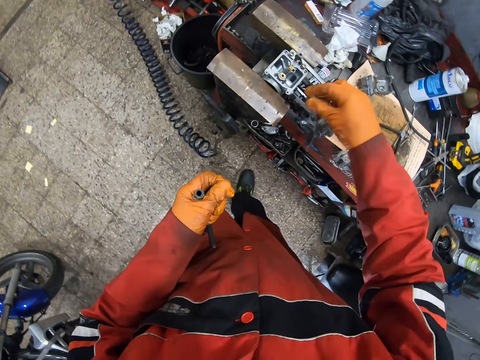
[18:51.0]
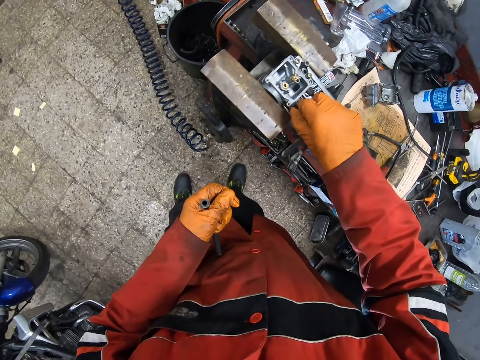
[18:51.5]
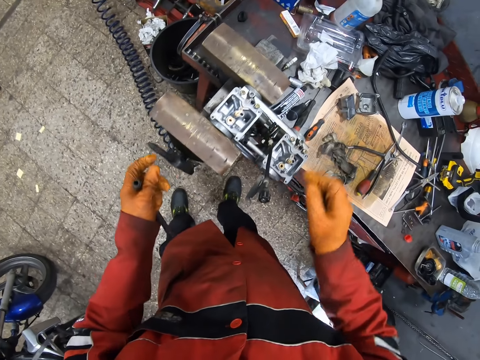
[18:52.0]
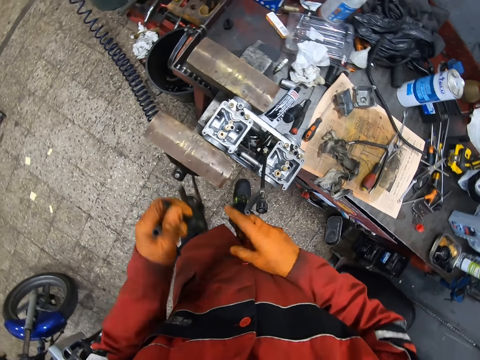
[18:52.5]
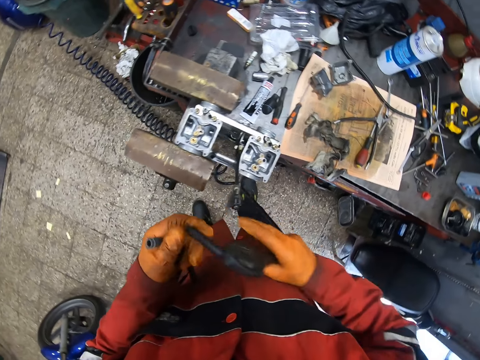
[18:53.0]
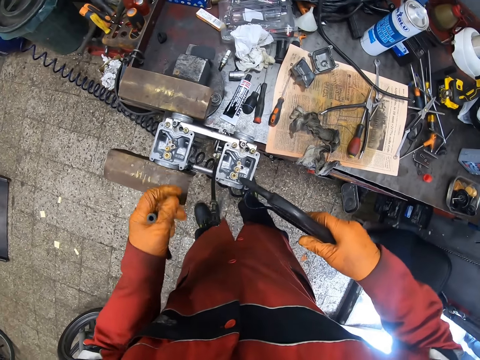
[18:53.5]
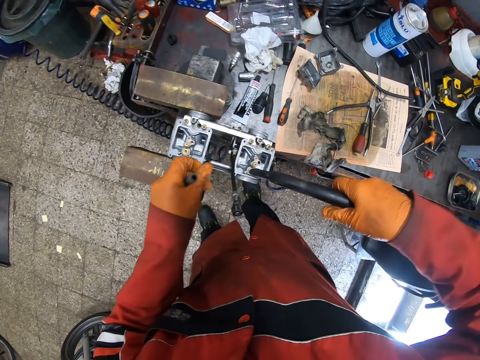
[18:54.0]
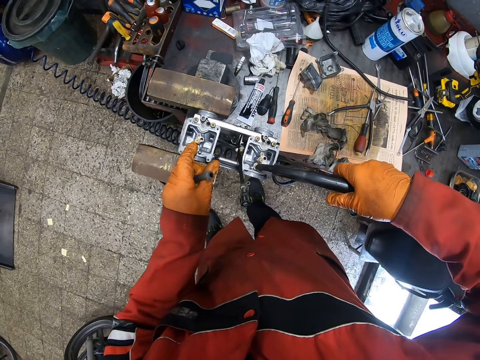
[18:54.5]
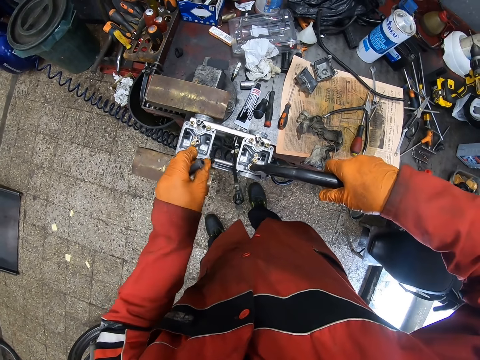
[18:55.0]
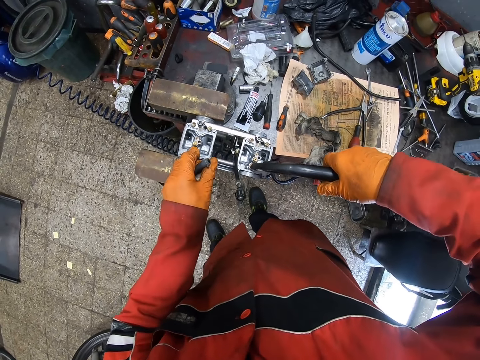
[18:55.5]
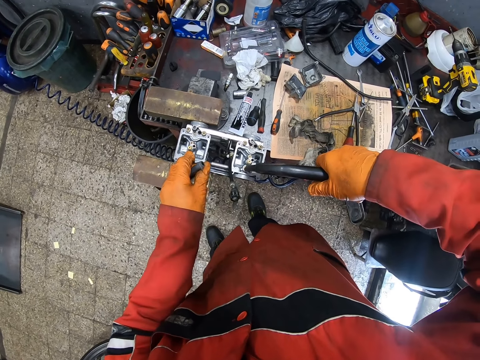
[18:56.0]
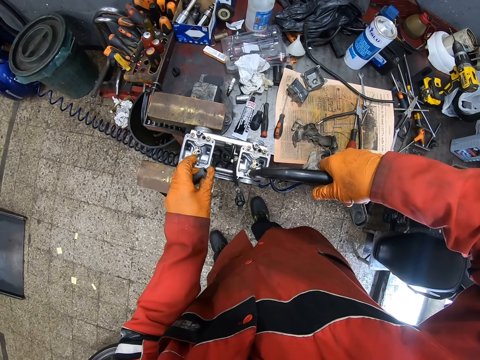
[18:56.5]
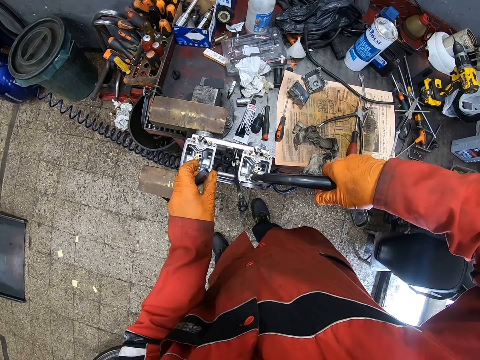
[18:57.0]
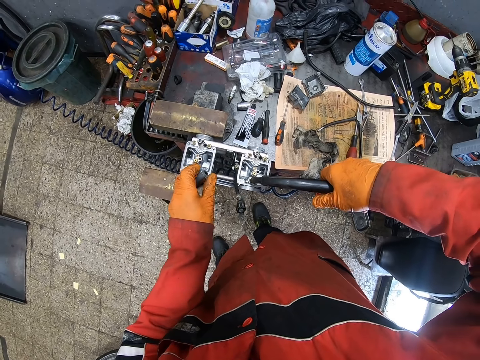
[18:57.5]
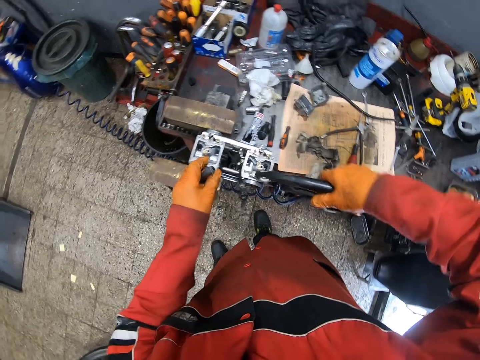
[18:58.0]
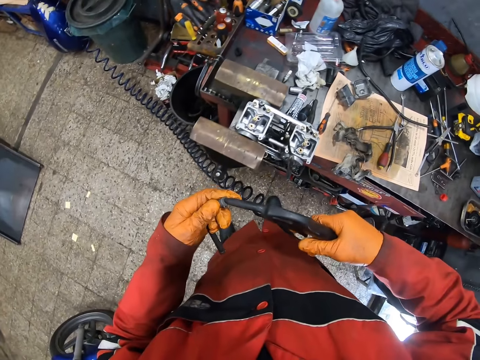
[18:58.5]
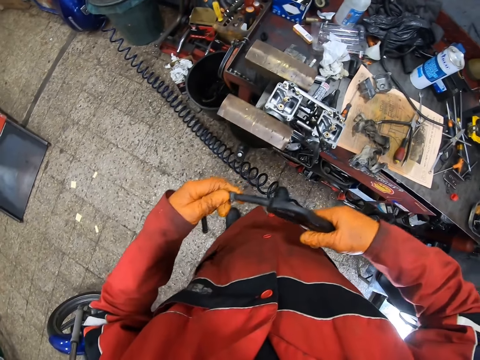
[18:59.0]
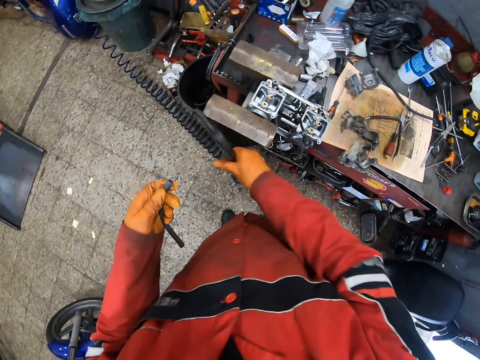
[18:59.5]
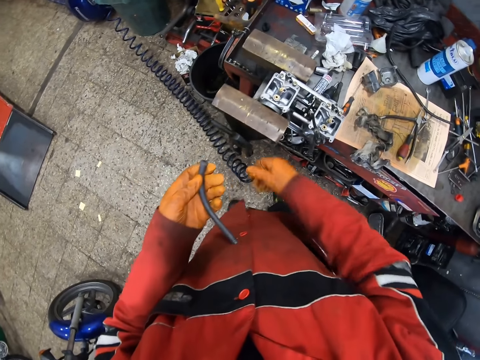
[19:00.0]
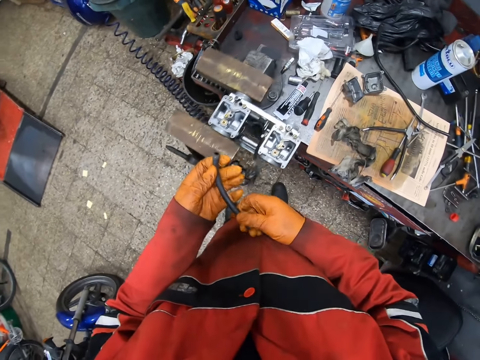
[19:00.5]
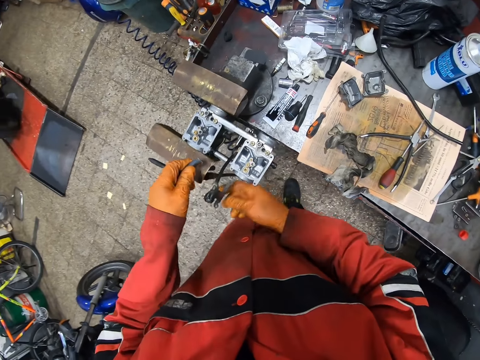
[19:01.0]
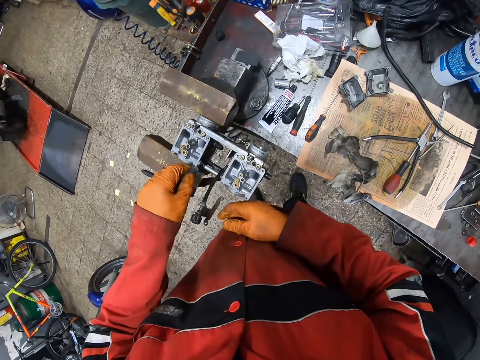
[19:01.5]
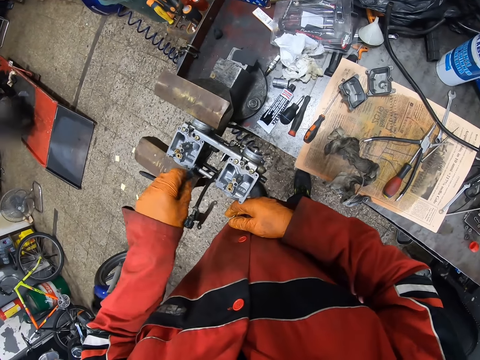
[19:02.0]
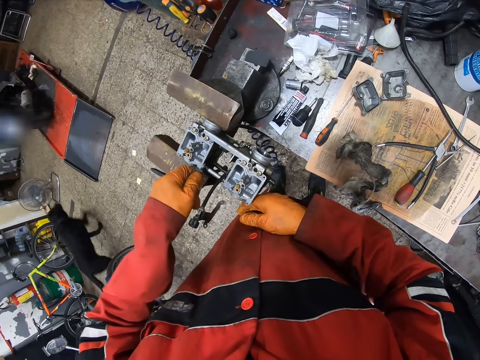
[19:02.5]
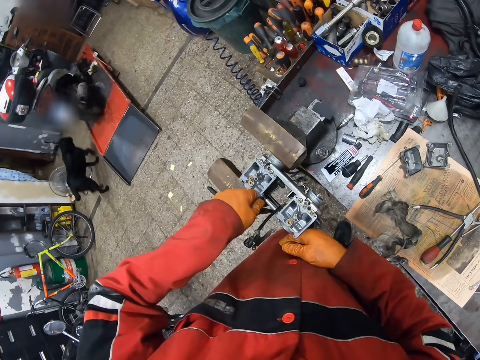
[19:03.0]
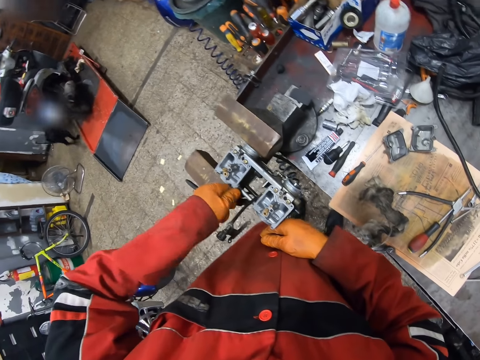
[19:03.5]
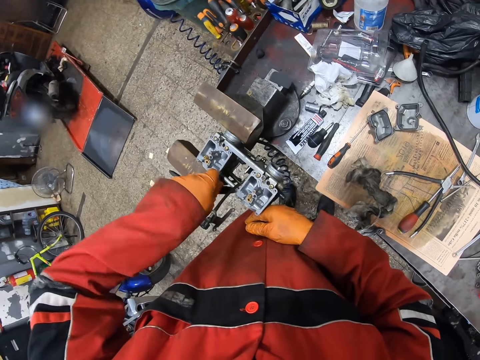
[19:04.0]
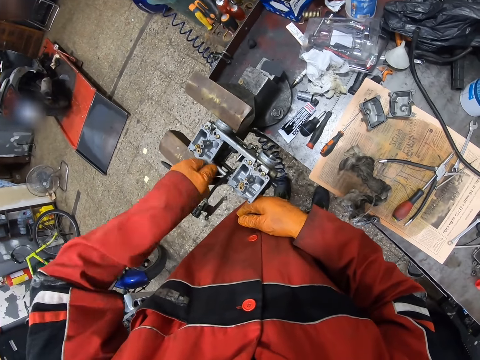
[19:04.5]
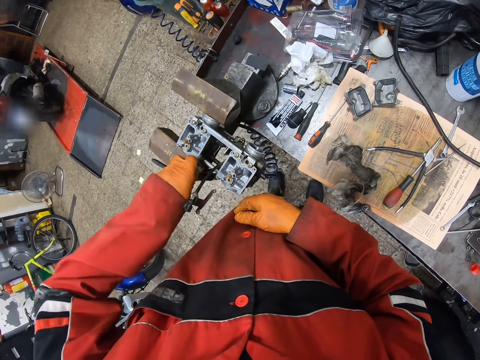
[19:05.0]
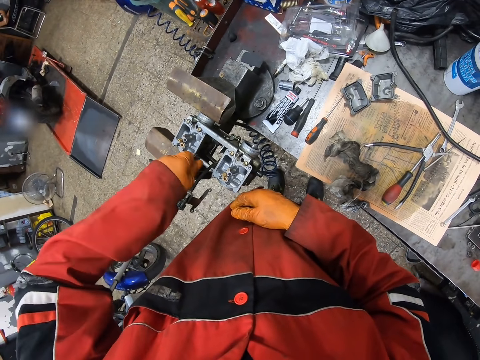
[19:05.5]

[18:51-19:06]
The camera wearer touches the carburetor with his gloved right hand. He swings his hand. He touches the air blow gun with his gloved left hand. He picks up an air compressor. He swings his hand. He transfers the air blow gun from his gloved left hand to his gloved right hand. He holds the air compressor with the right hand. He swings his hand. He blows a hole in the carburetor with the air blow gun in his gloved right hand. He holds something. He places his gloved left hand on the carburetor. He swings his hand. He blows the pipe of the carburetor with the air blow gun in his gloved right hand. He joins the pipe with the air compressor. He swings his hand. He places the air blow gun on the bench vice with his gloved right hand. He swings his hand. He holds the pipe of the carburetor with both gloved hands. He swings his hand. He twists the pipe on the carburetor with his gloved left hand. He fixes the pipe on something.

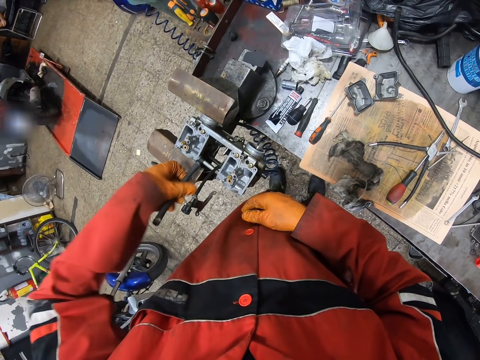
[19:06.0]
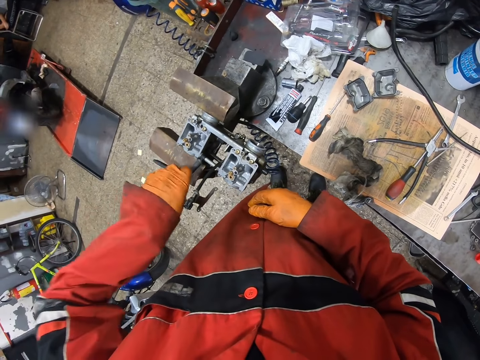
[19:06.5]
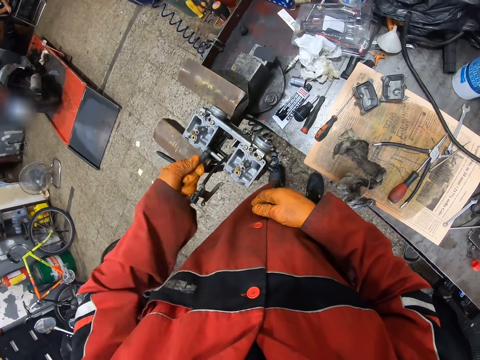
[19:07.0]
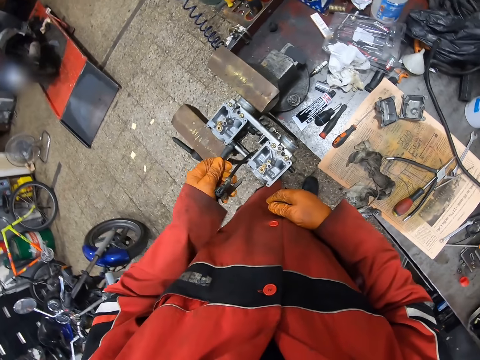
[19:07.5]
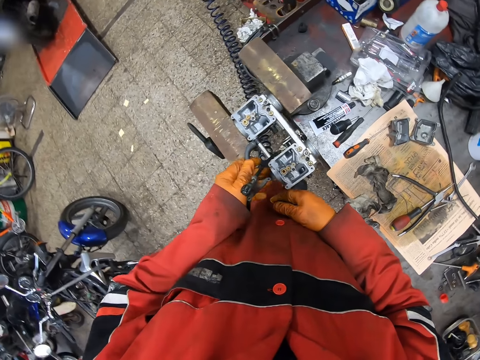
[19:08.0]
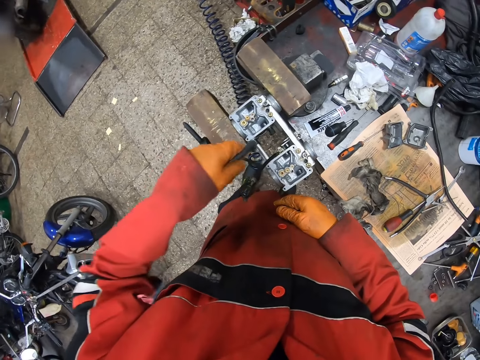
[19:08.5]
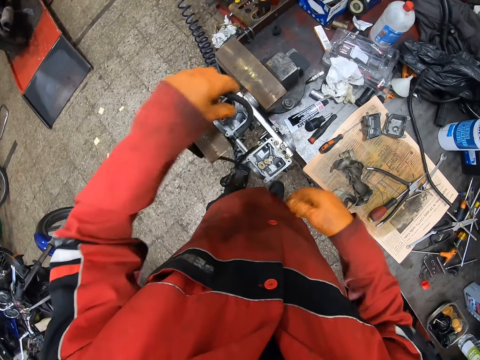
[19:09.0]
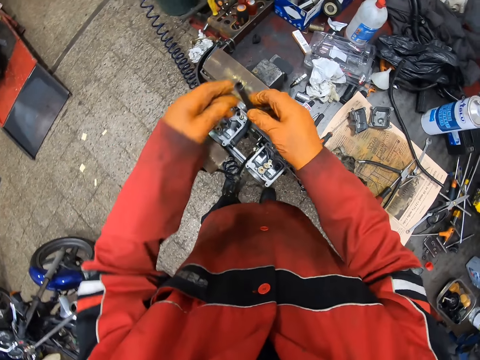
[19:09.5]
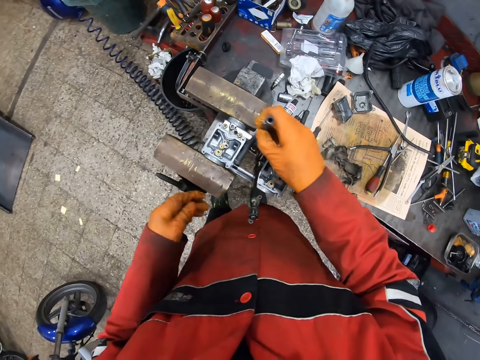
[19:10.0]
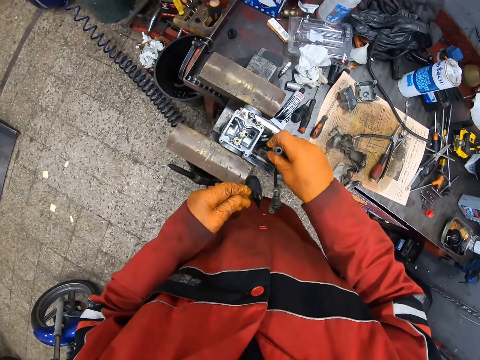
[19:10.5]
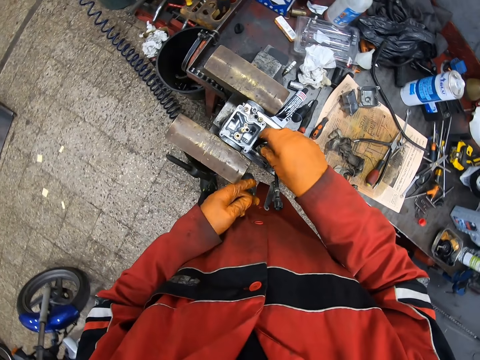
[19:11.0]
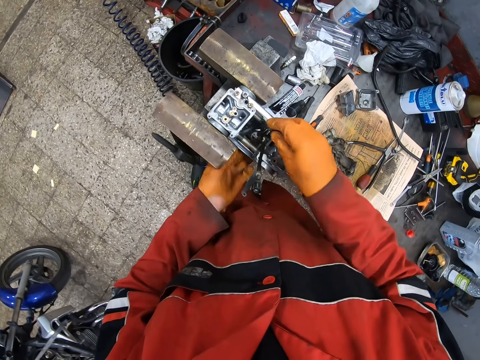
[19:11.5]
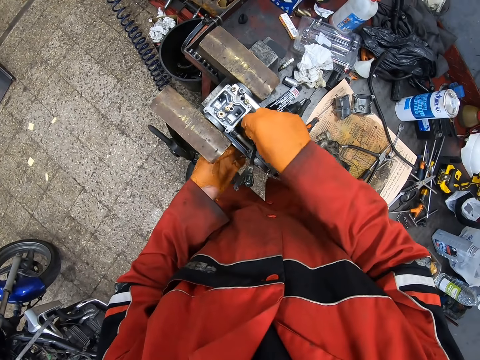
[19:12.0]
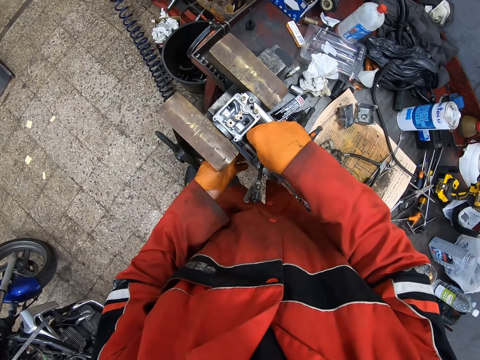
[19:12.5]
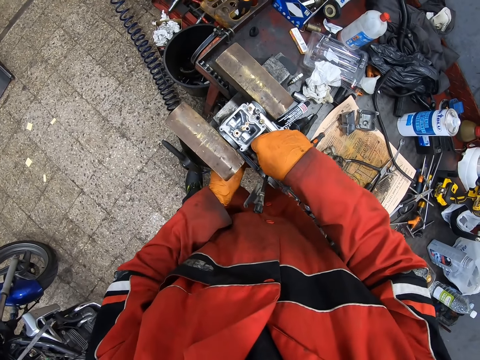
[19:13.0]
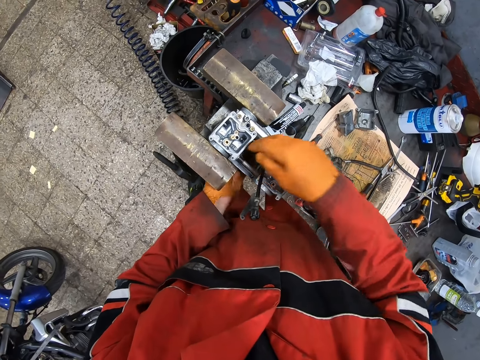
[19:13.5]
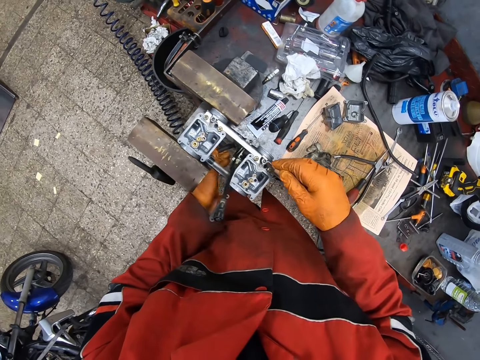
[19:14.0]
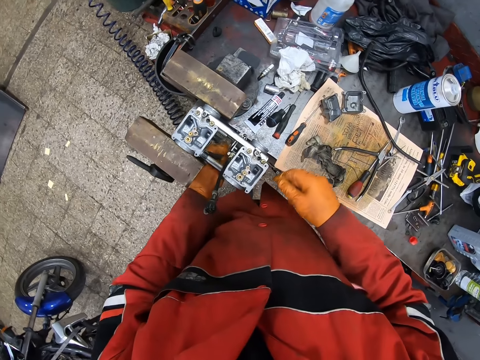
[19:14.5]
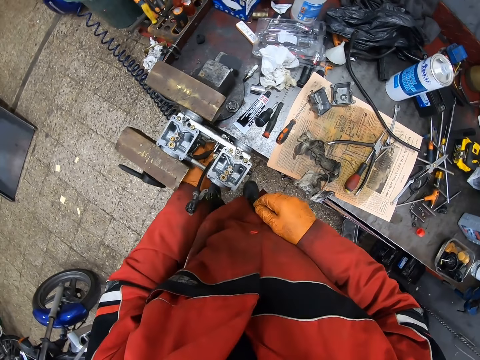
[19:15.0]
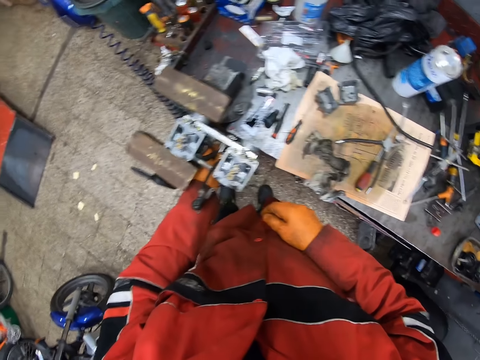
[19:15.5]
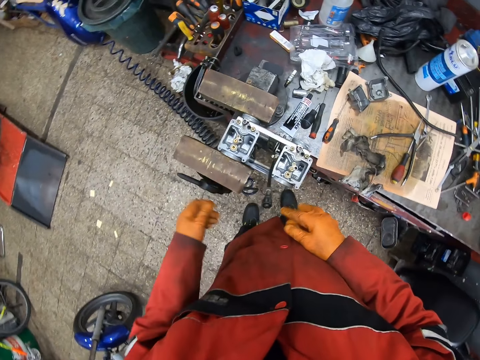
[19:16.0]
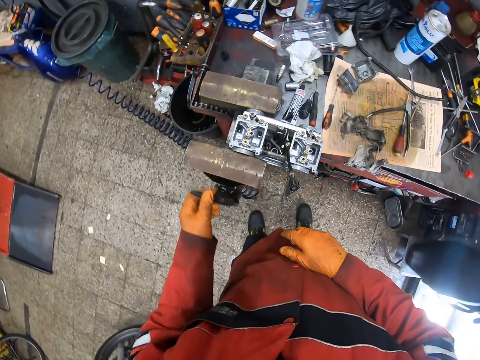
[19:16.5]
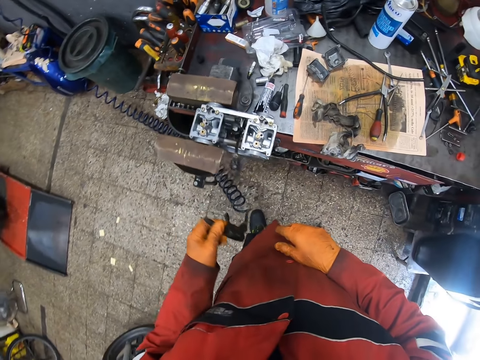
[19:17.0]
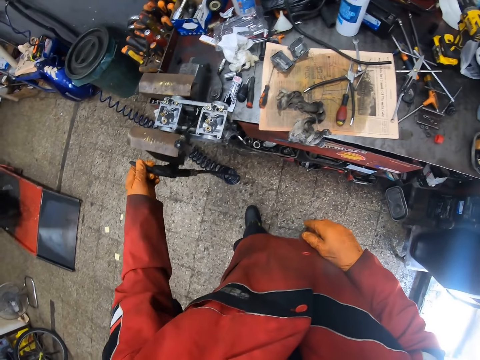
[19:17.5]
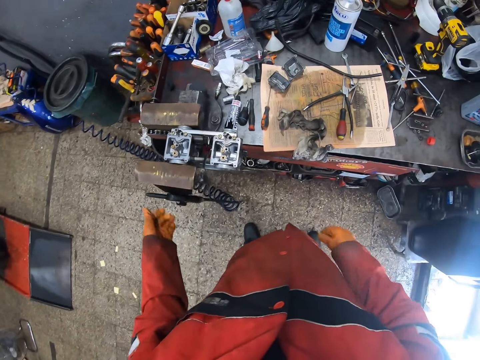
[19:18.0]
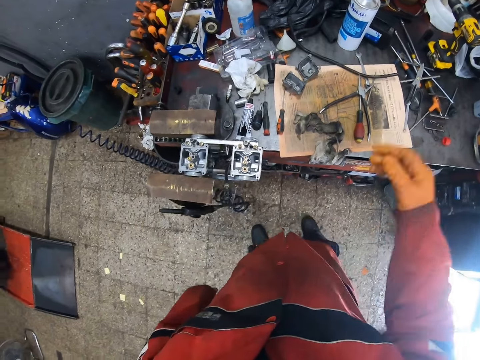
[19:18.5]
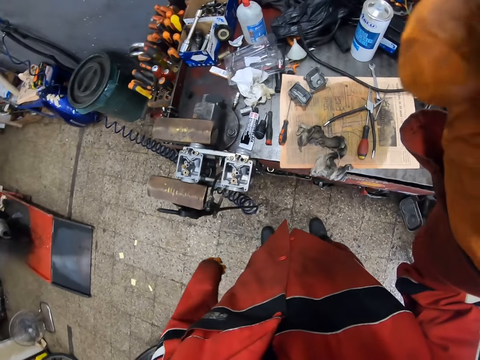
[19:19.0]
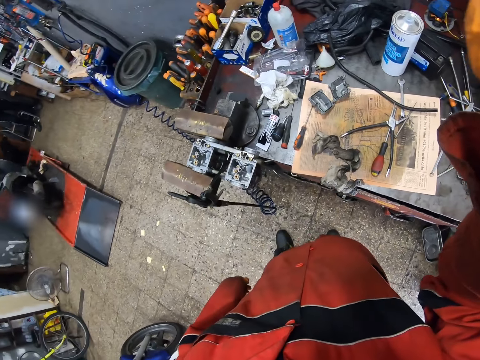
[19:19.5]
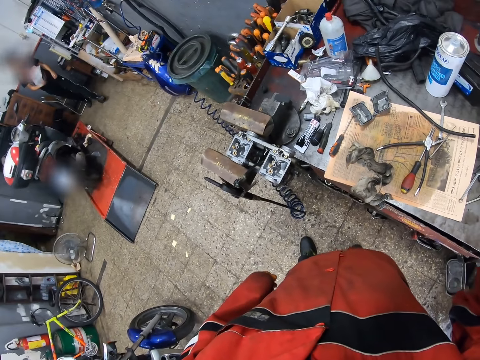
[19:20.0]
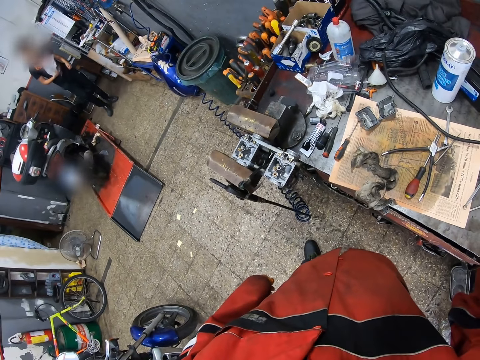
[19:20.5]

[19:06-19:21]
The camera wearer lifts the pipe with his gloved left hand. He swings his hand. He holds the pipe with his gloved right hand. He swings his hand. He touches something. He pushes the pipe with his gloved right hand. He adjusts the pipe with both gloved hands. He swings his hand. He touches something. He swings his hand. He picks up the air blow gun on the bench vice with his gloved left hand. He swings his hand. He places the air blow gun on the bench vice with his gloved left hand. He swings his hand. He touches something. He lifts his gloved right hand.
